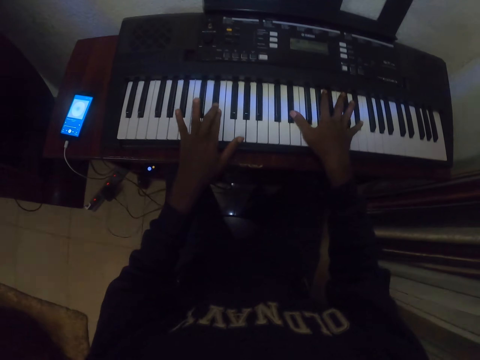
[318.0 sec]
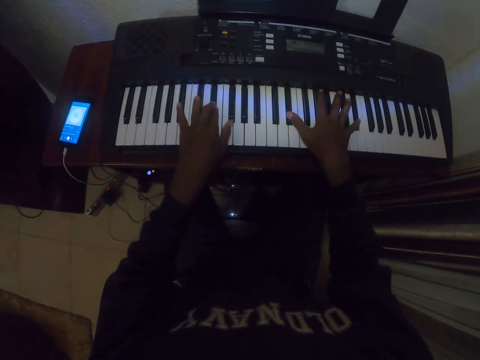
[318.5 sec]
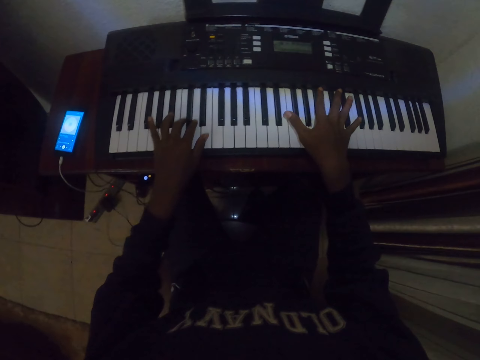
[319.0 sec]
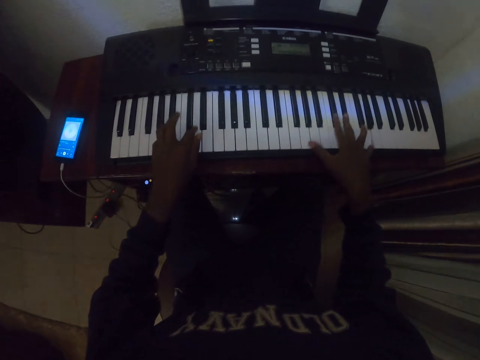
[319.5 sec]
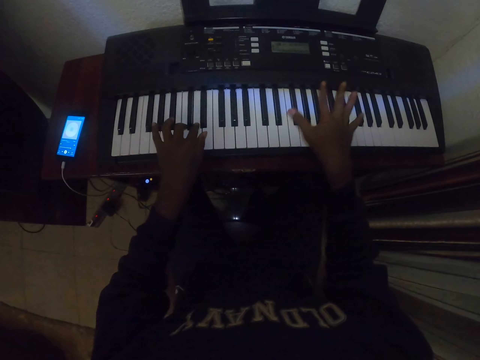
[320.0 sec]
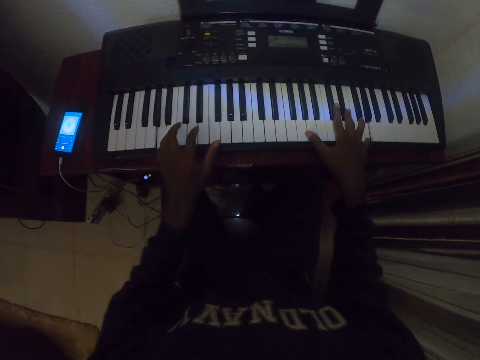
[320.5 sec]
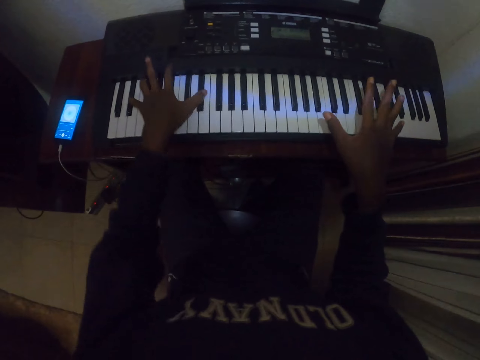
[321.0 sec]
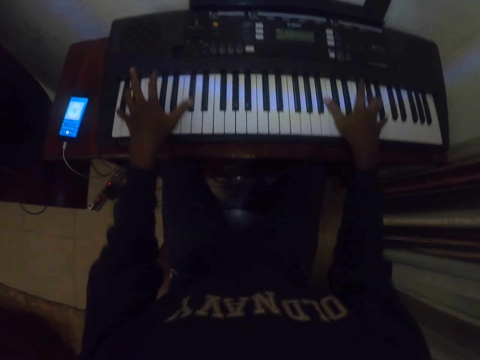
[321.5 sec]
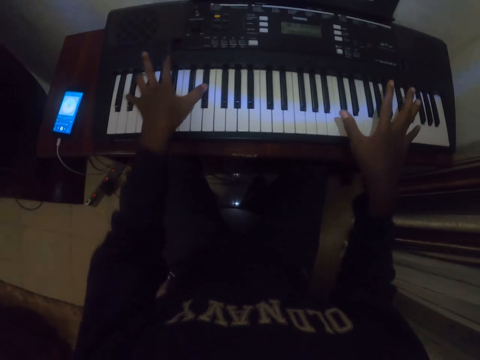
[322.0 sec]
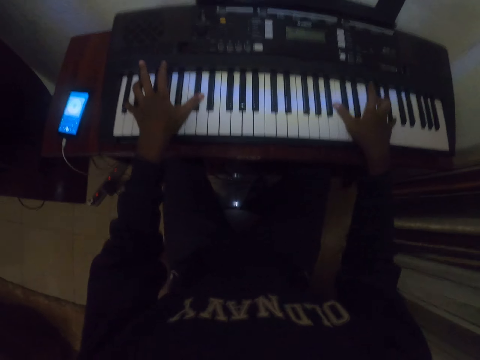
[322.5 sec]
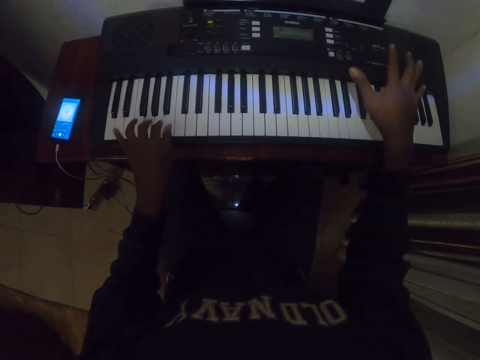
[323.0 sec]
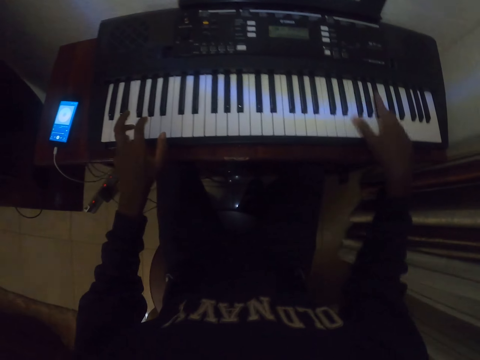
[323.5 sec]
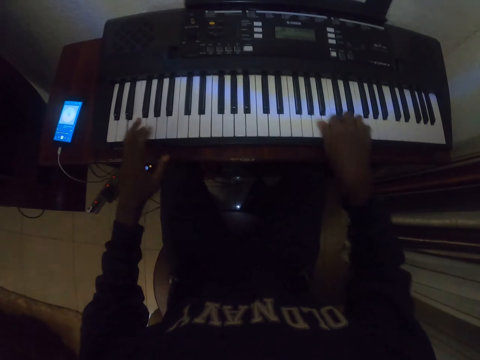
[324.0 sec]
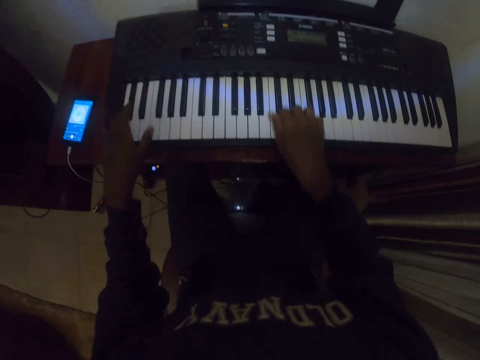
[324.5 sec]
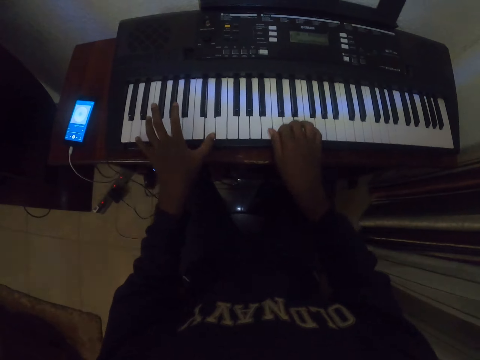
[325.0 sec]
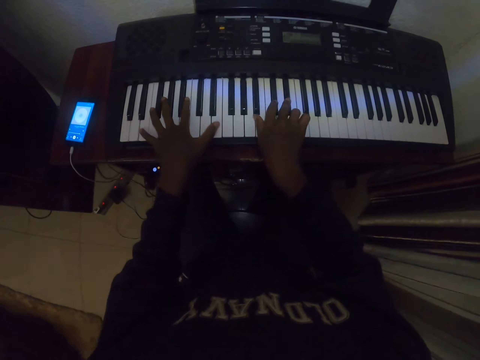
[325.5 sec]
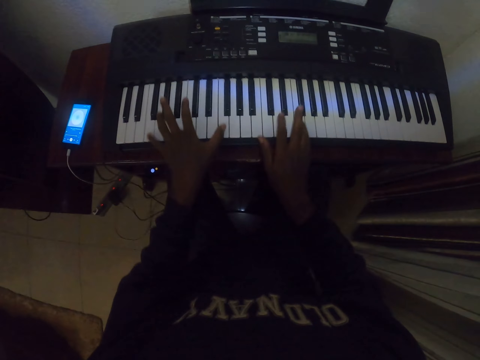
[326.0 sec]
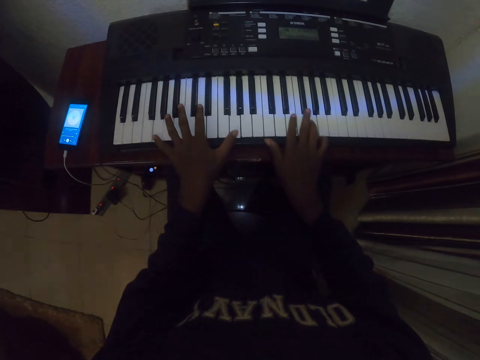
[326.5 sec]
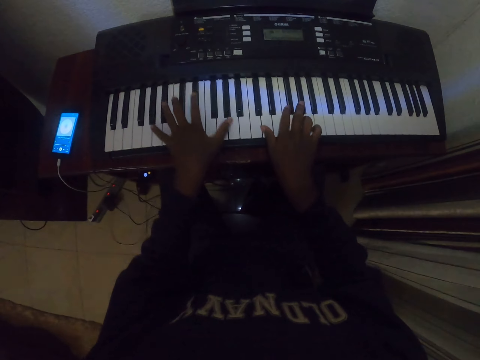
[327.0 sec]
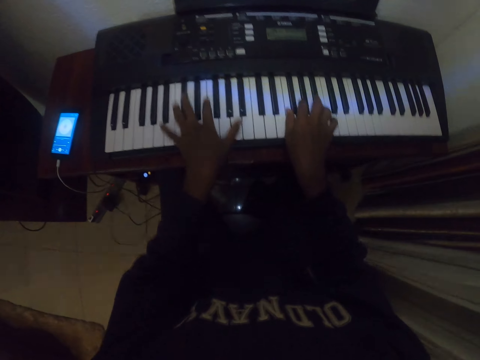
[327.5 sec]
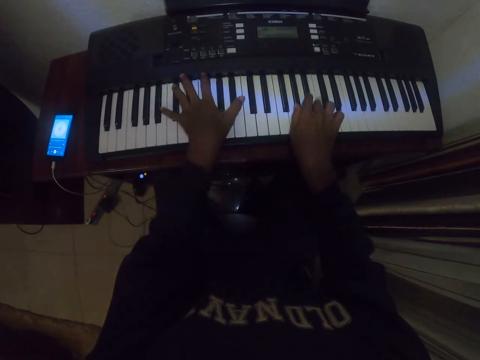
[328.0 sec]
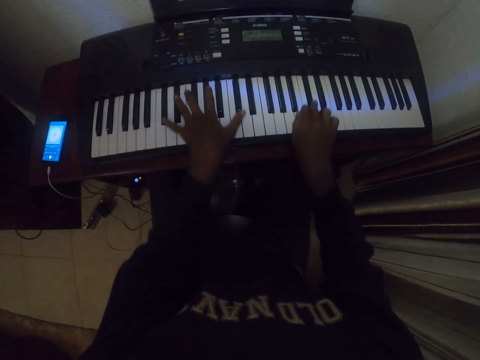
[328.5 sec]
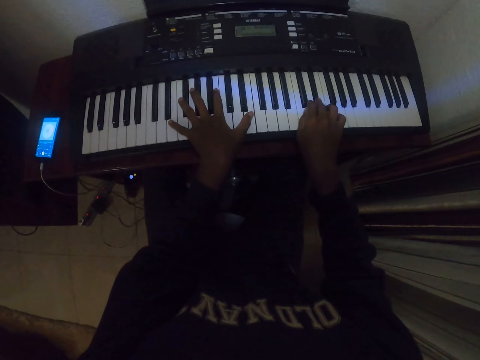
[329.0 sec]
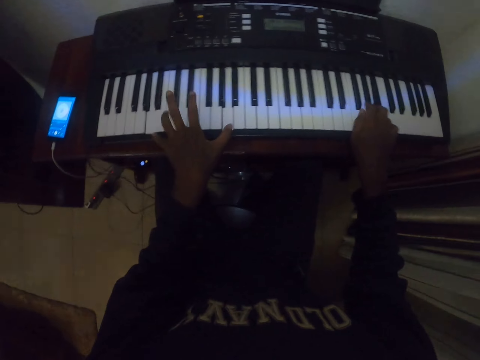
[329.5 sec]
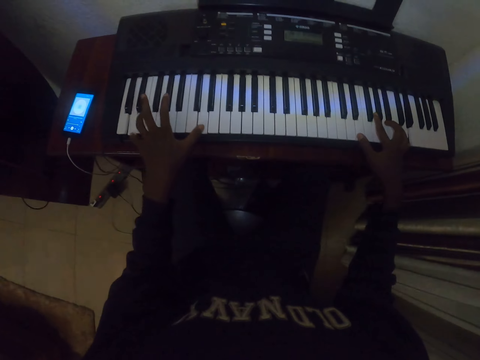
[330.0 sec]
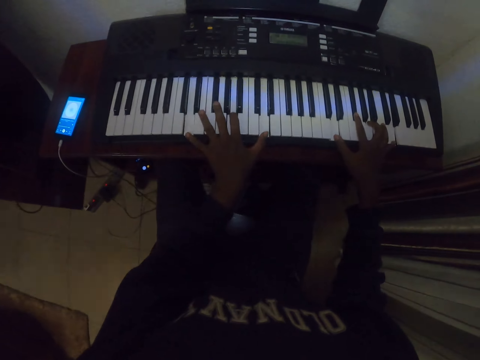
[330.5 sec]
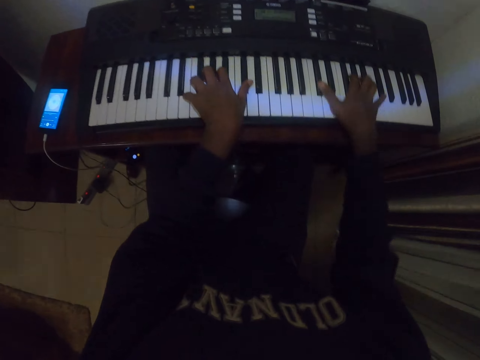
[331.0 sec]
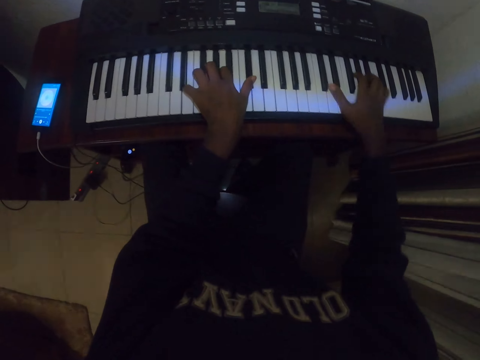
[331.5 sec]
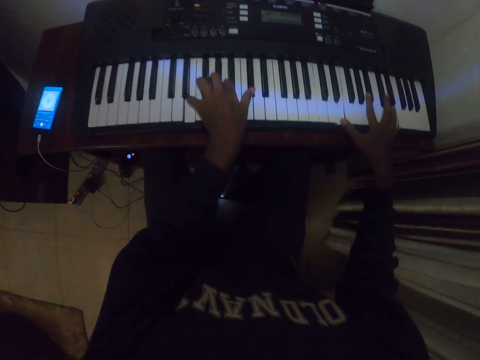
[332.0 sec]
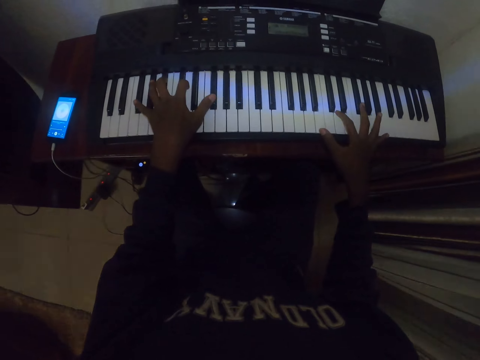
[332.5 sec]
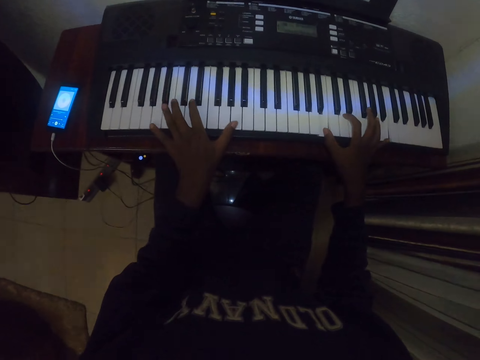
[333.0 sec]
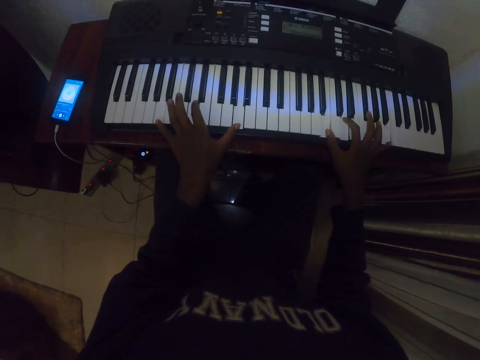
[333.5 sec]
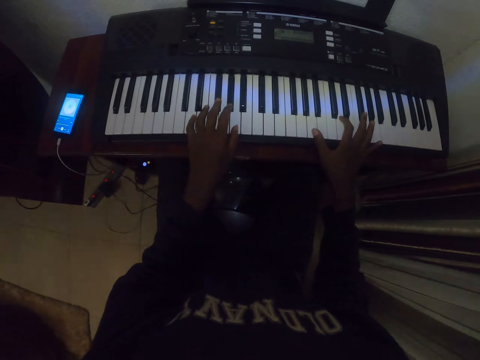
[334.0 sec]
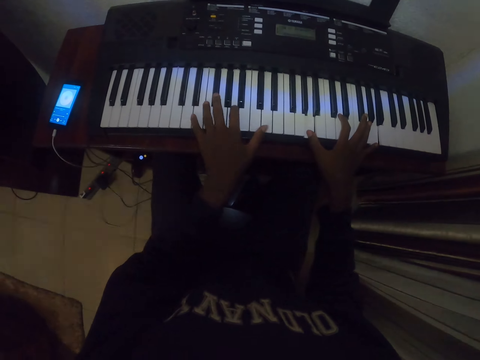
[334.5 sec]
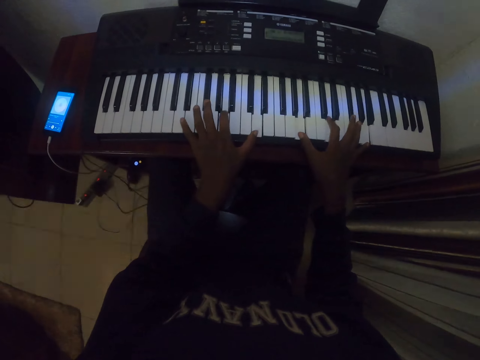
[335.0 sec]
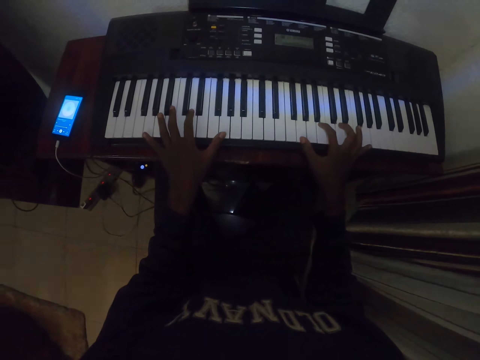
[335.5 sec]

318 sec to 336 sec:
The camera wearer presses keys on a keyboard.

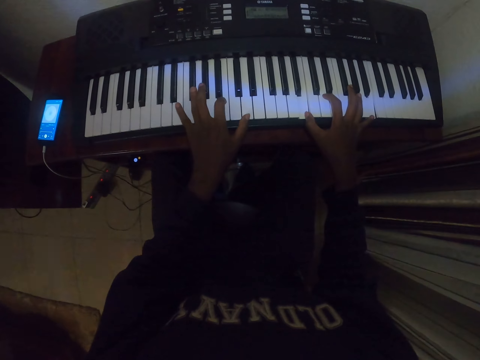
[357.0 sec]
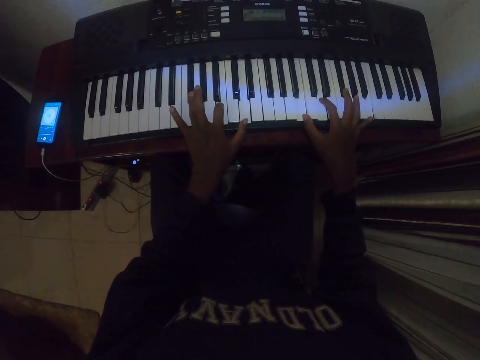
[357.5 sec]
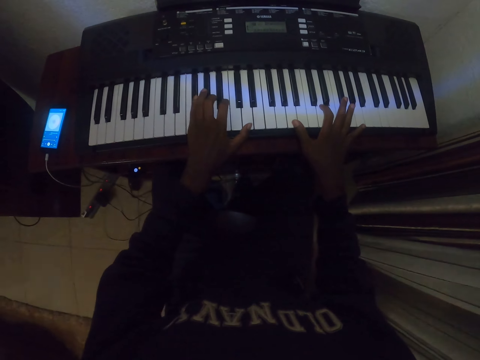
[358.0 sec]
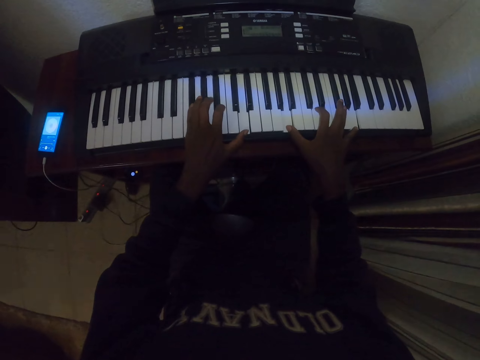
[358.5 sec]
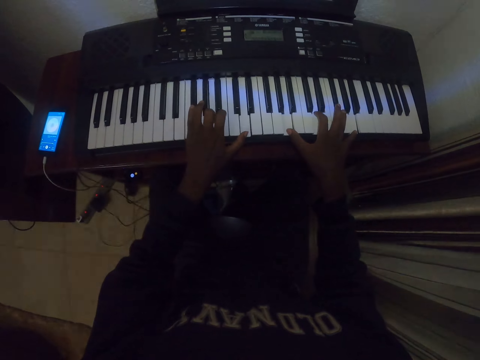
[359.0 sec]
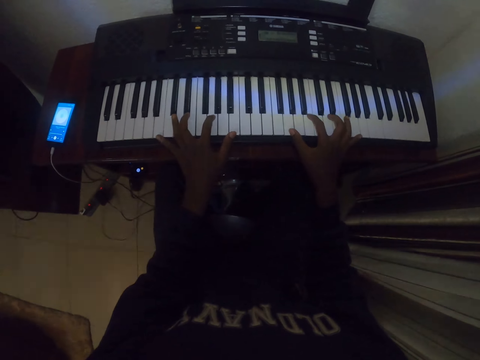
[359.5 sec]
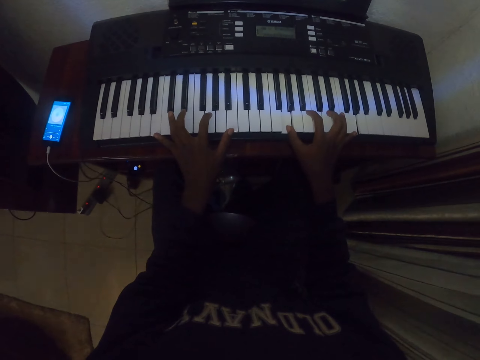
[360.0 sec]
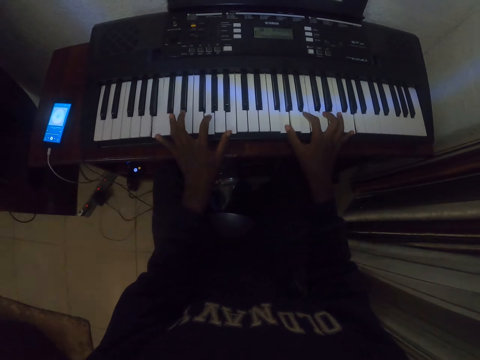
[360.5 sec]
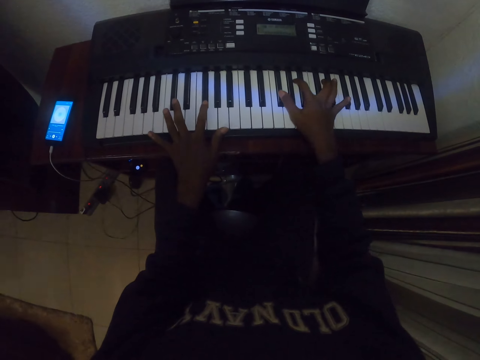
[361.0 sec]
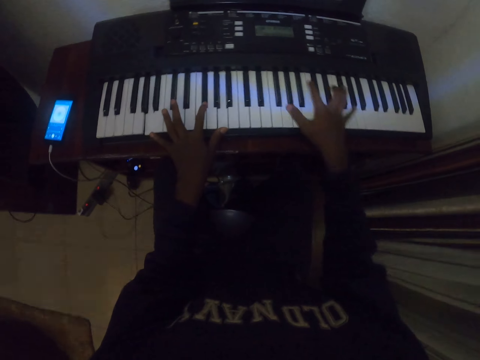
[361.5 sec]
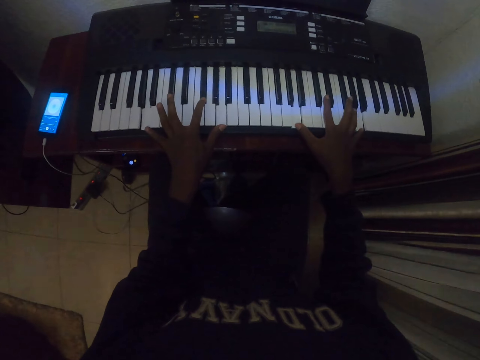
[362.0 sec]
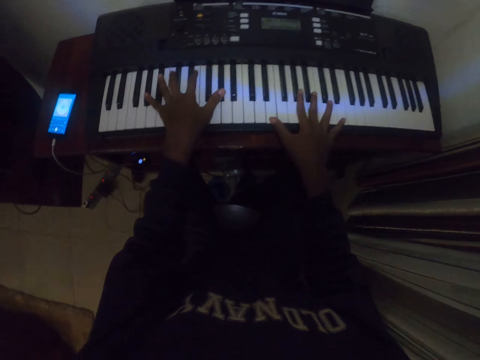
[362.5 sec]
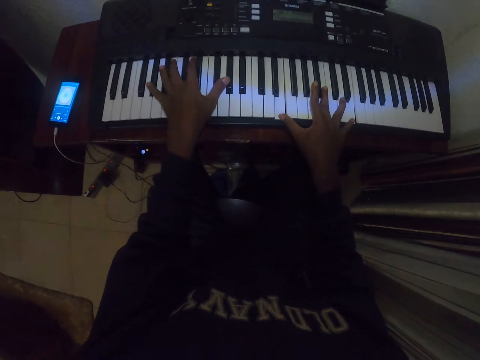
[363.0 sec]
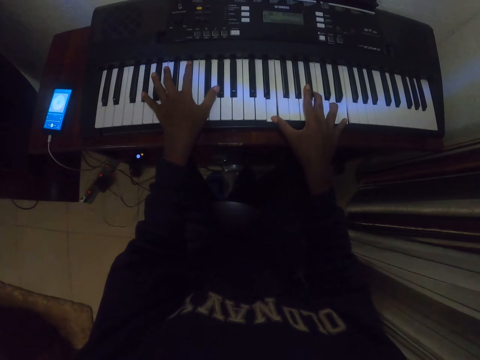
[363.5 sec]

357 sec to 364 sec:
The camera wearer presses keys on a keyboard.

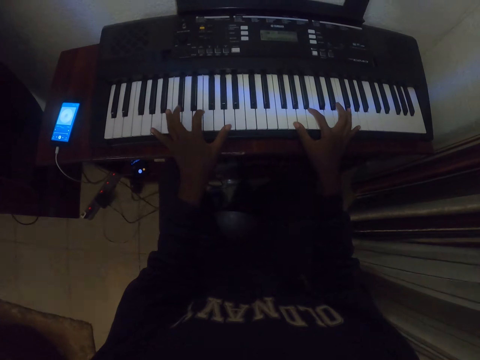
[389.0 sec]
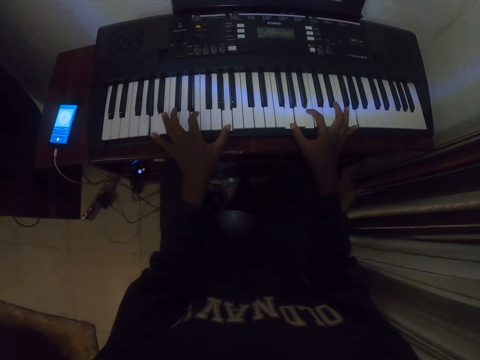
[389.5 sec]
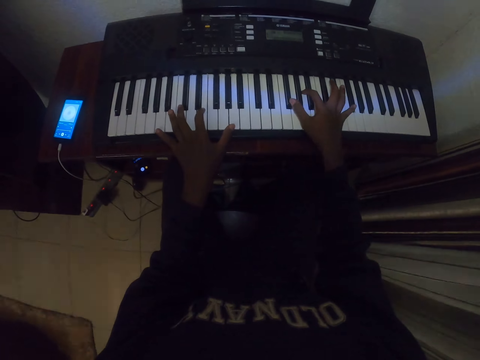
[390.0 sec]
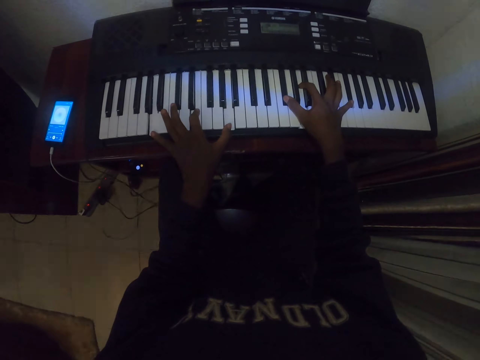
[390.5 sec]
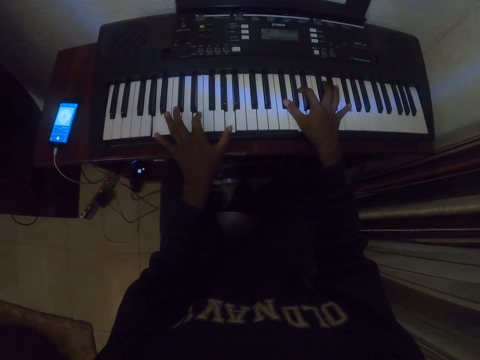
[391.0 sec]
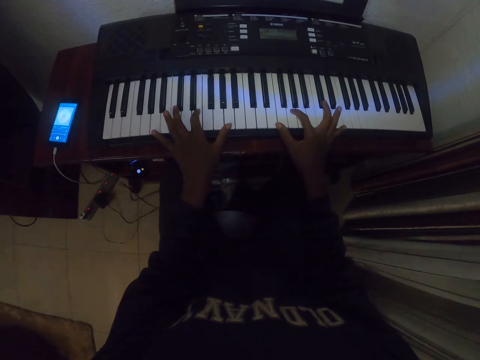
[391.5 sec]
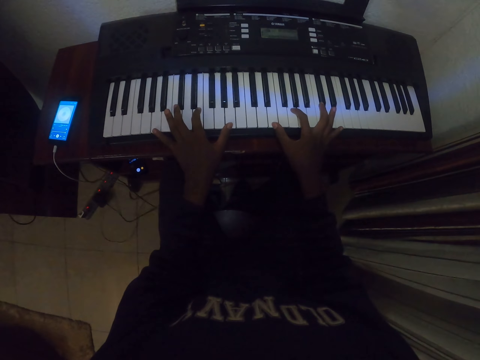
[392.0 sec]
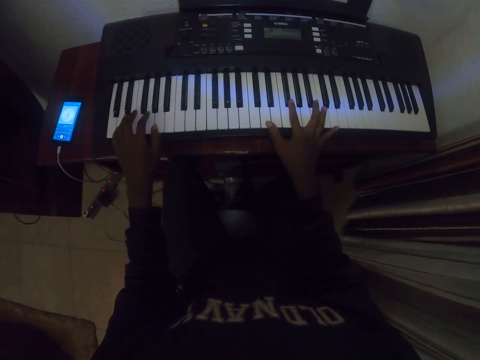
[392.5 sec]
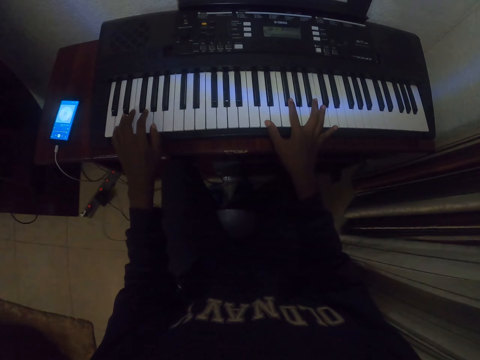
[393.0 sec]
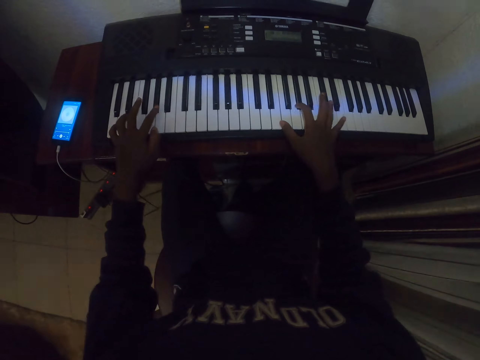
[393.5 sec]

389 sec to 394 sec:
The camera wearer presses keys on a keyboard.
